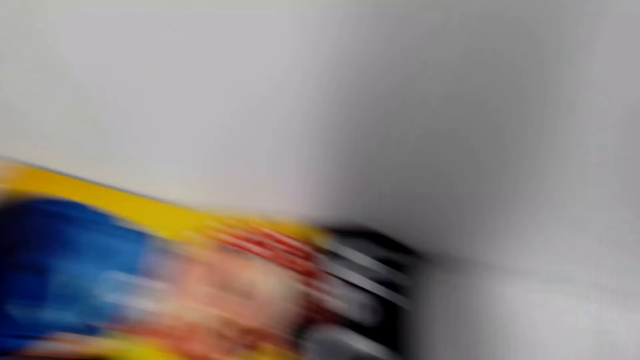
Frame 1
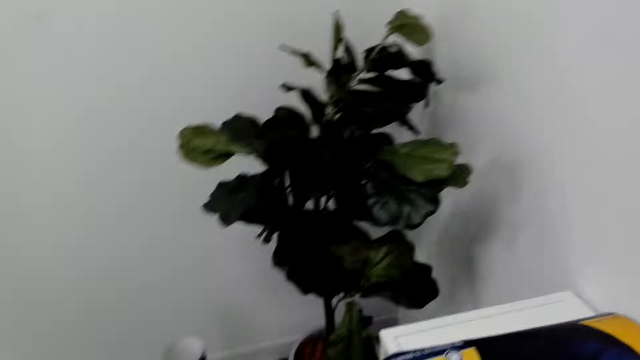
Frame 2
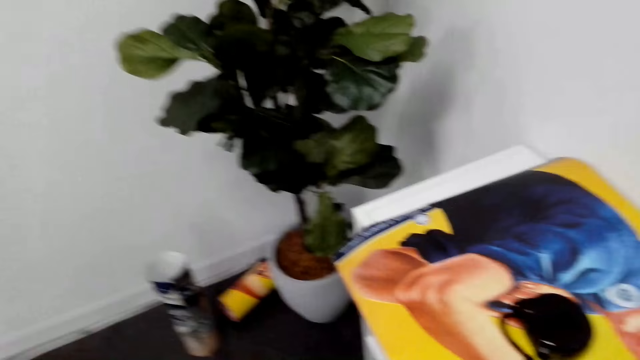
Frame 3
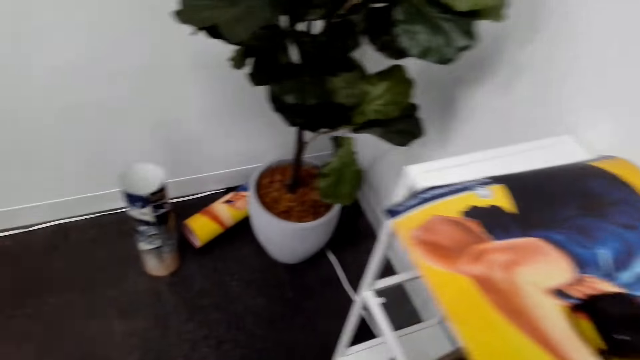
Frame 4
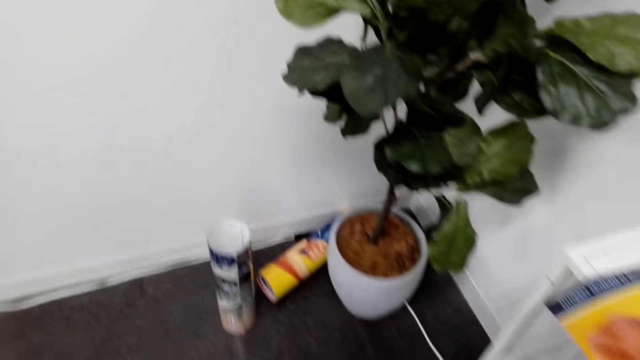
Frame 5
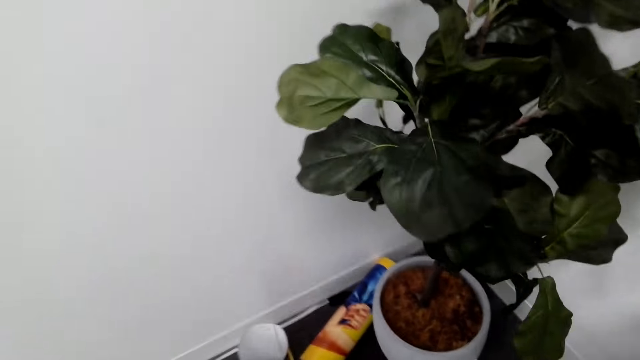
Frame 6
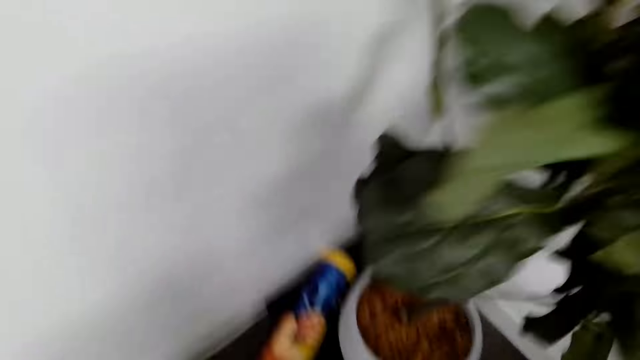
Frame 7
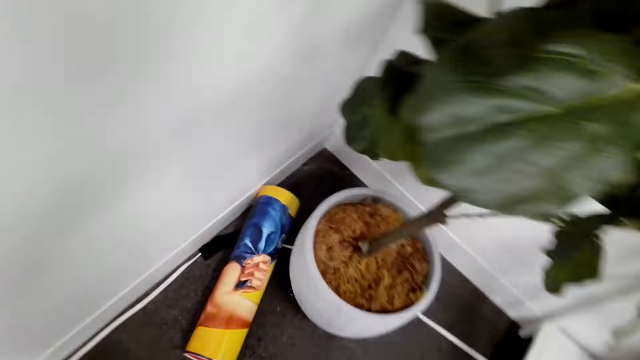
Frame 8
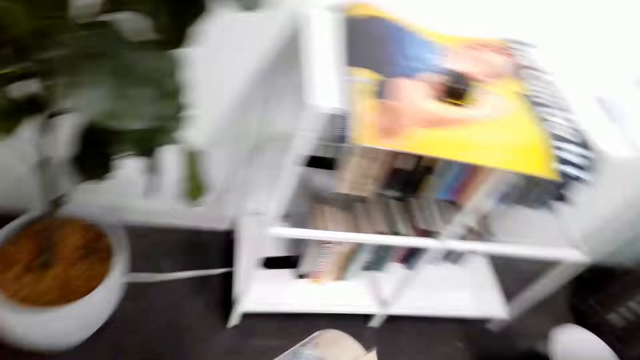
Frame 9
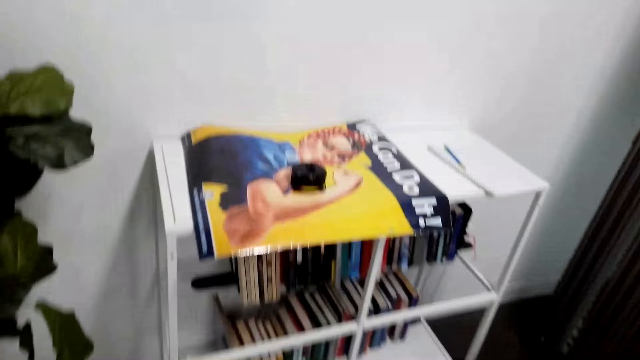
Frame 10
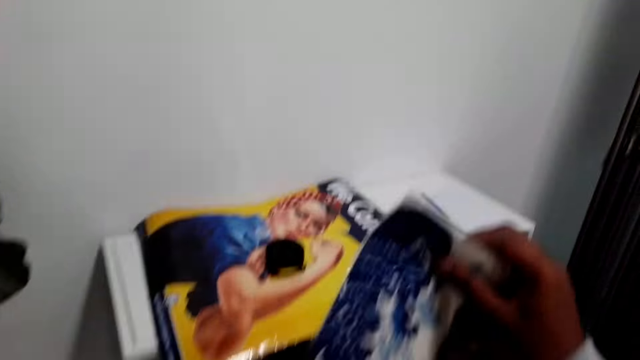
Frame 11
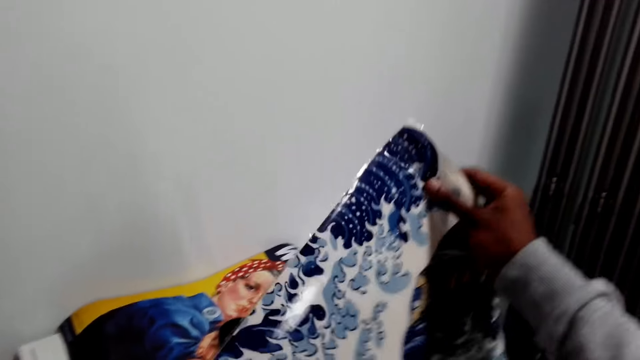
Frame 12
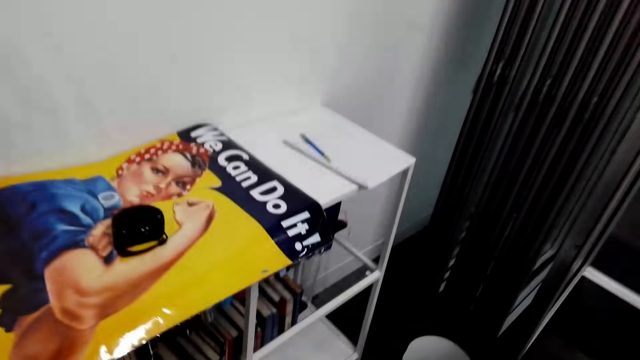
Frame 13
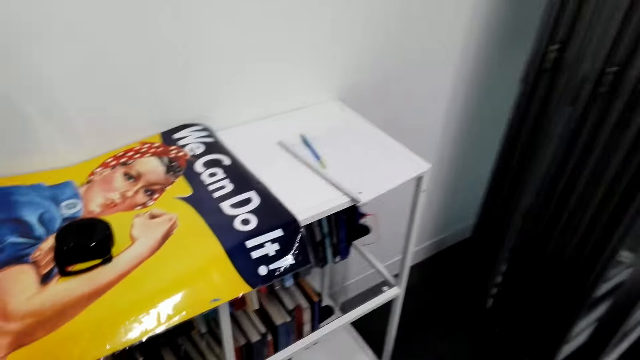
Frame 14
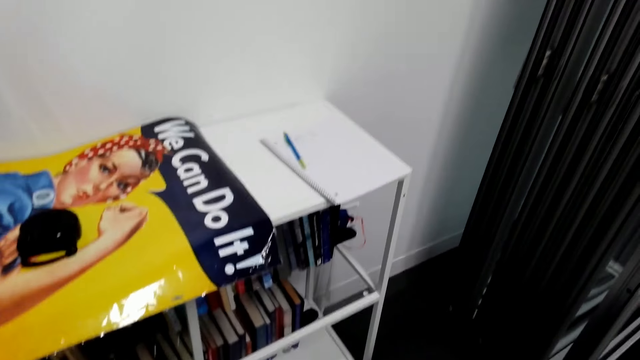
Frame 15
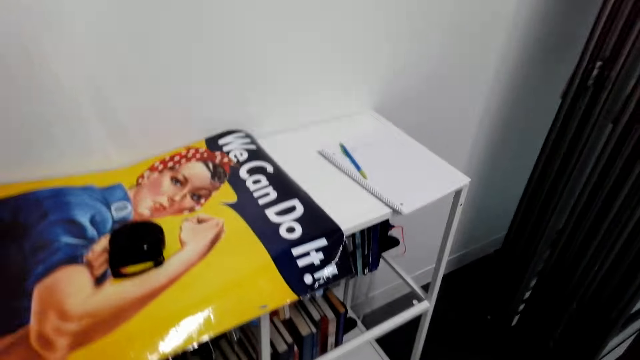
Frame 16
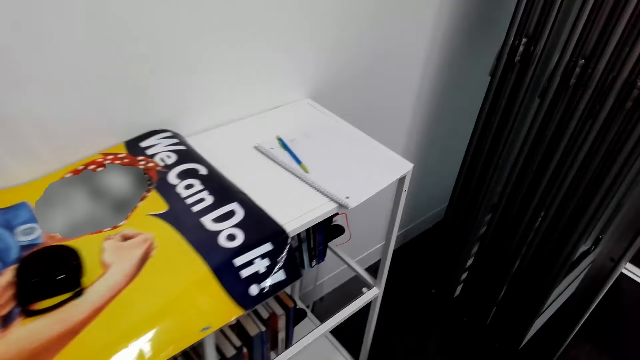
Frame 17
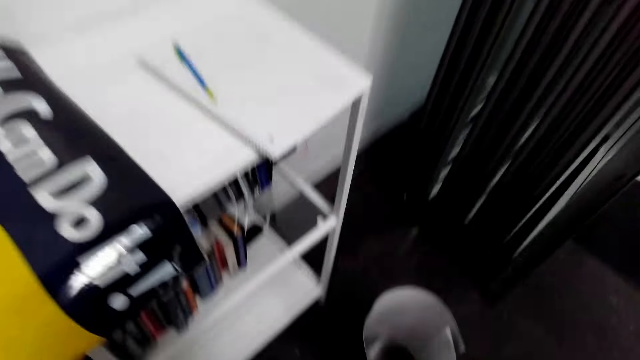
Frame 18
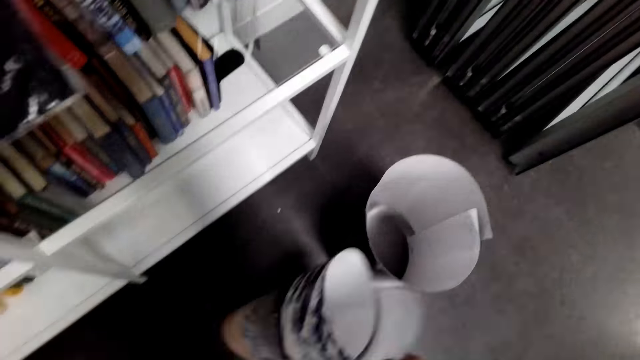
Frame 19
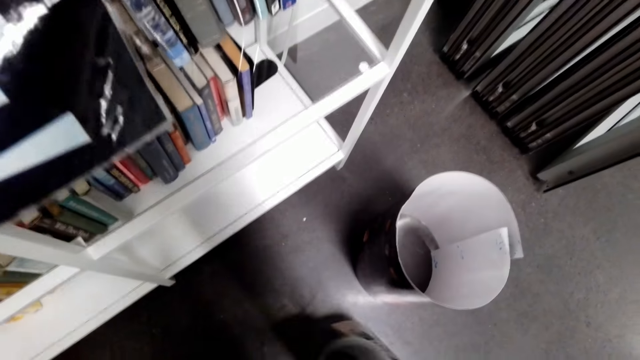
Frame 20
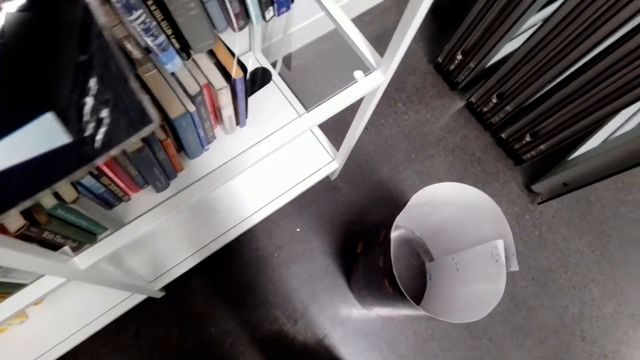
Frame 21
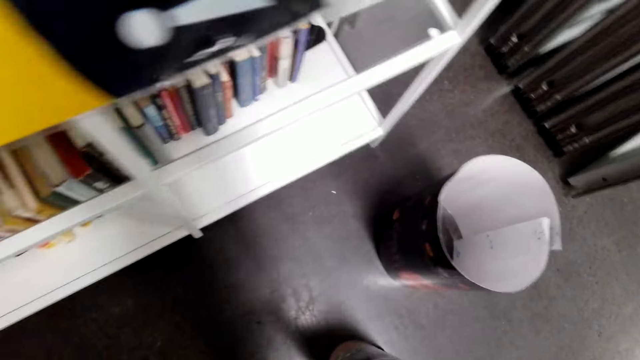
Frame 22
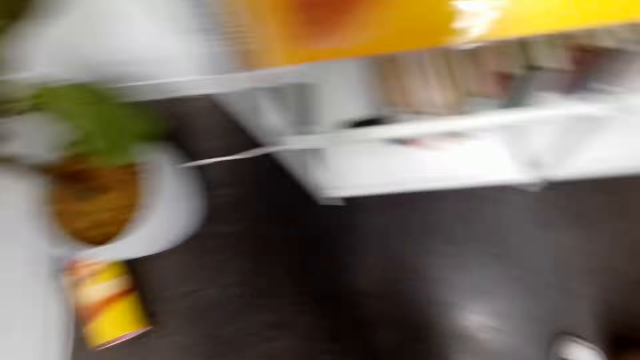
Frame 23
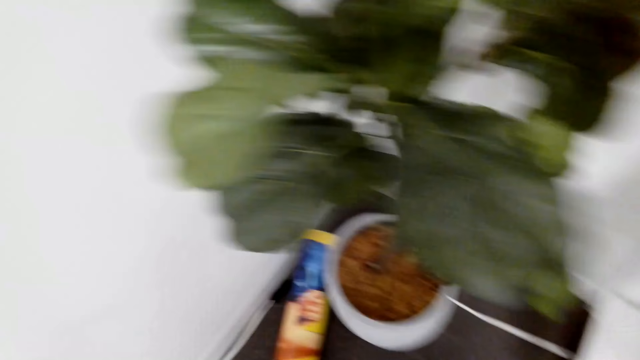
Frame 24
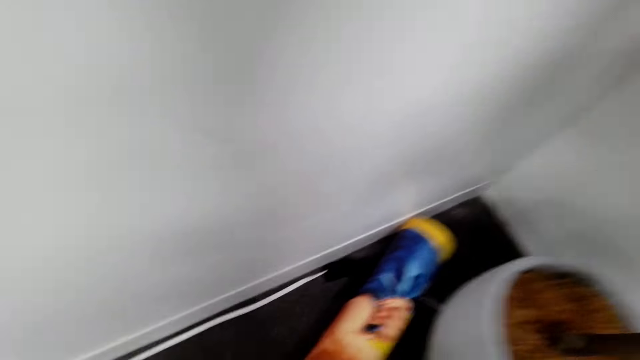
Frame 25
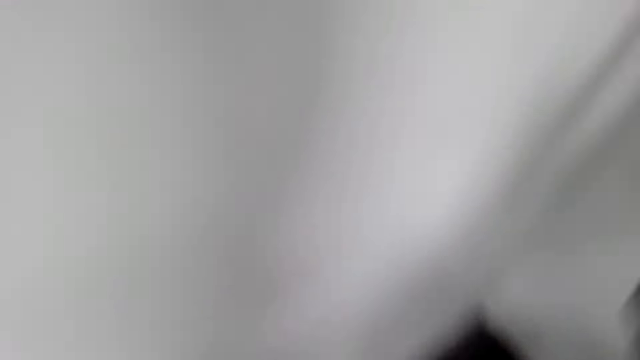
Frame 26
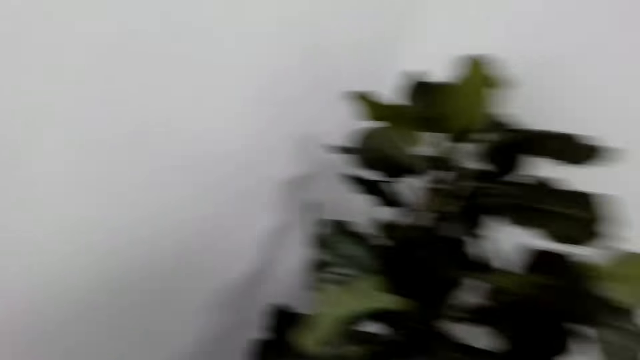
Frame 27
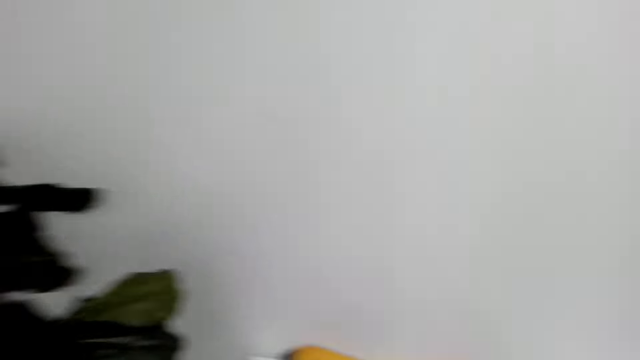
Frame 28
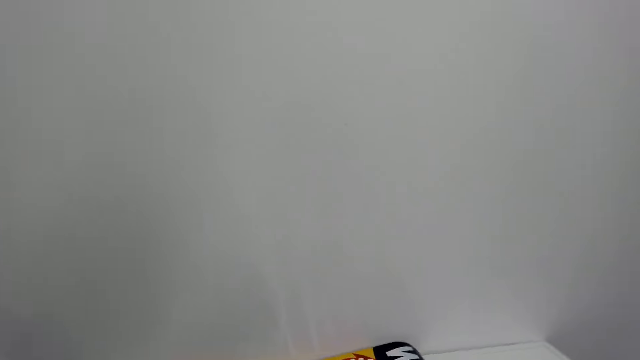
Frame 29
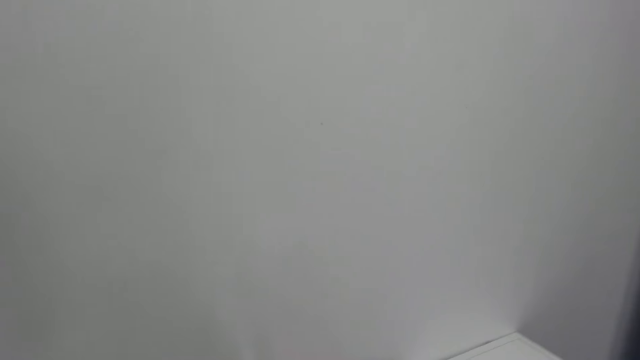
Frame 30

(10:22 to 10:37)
The camera wearer places the pen down. They pick up the art paper. They look aside and walk towards the flower pot. They lift up another poster. They pick up the poster. They turn left.

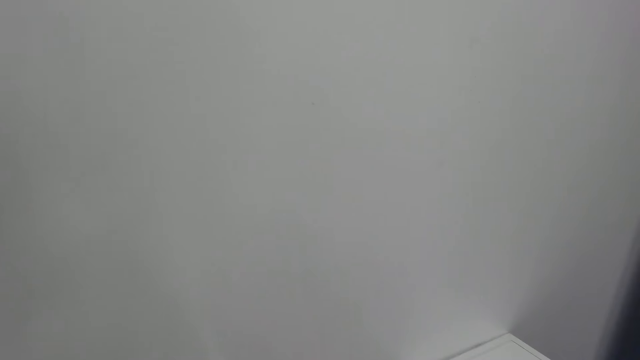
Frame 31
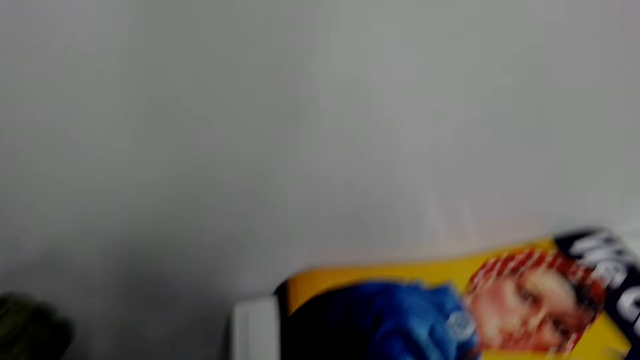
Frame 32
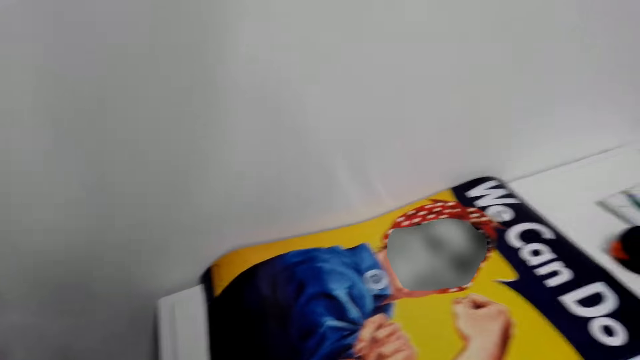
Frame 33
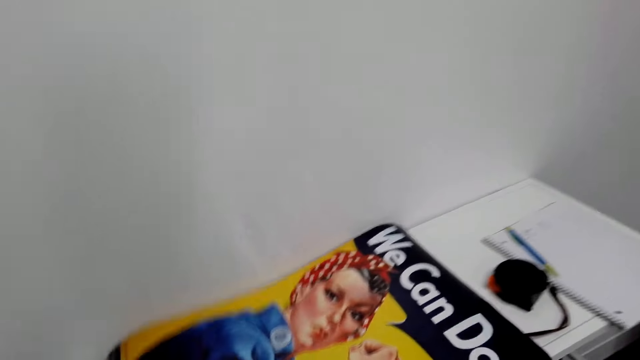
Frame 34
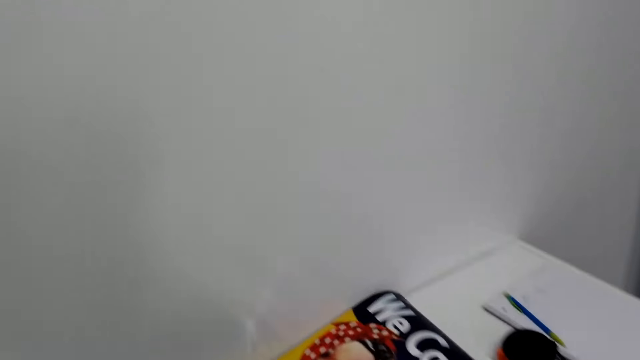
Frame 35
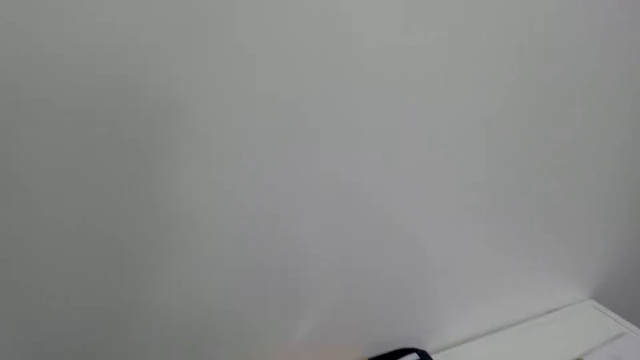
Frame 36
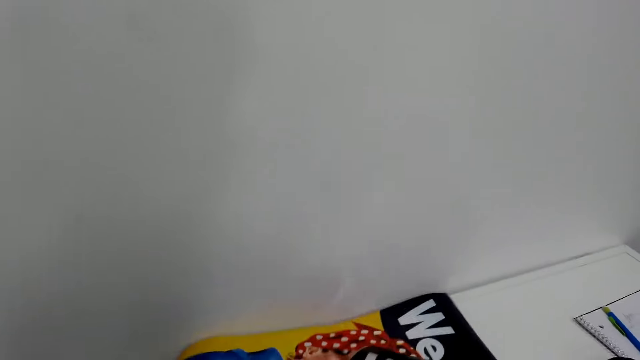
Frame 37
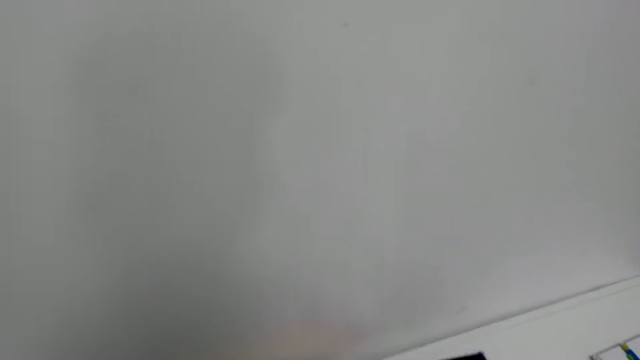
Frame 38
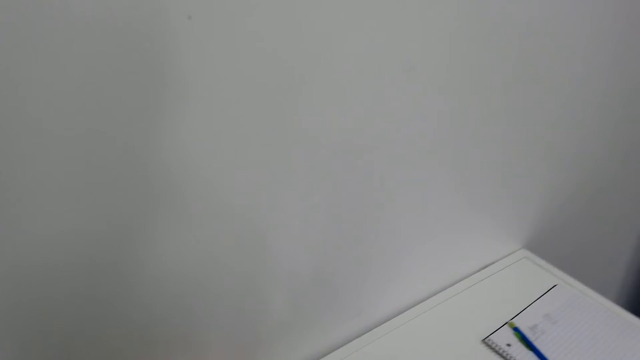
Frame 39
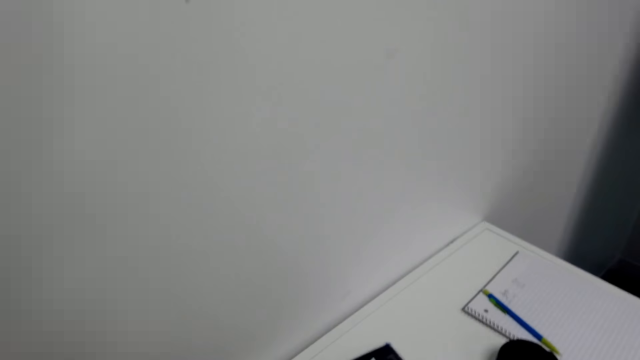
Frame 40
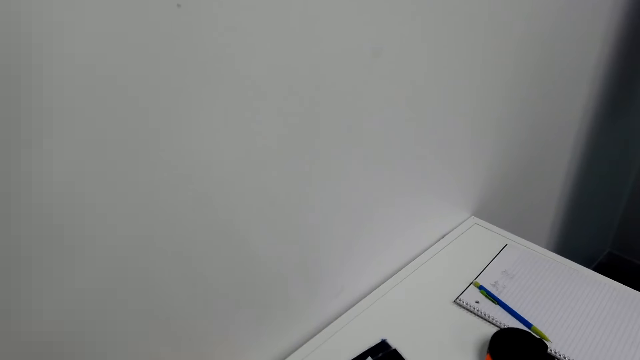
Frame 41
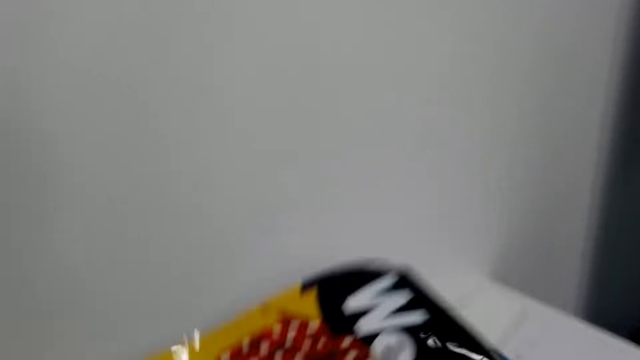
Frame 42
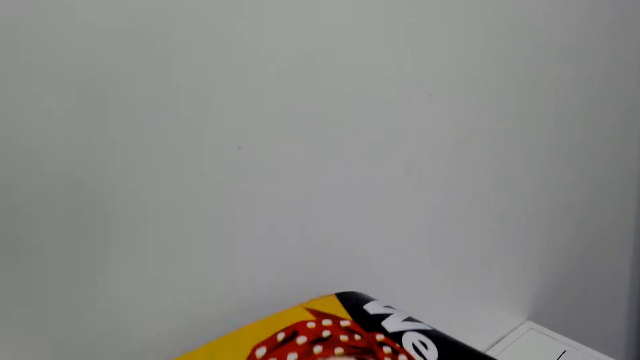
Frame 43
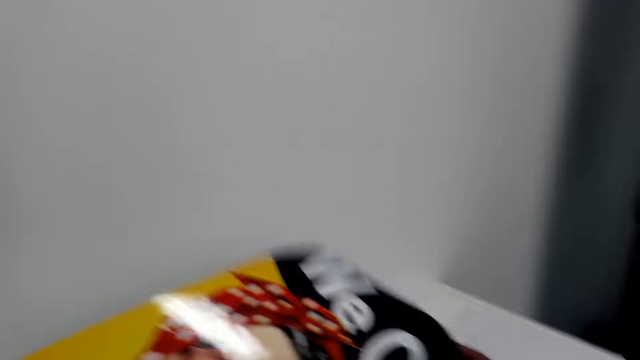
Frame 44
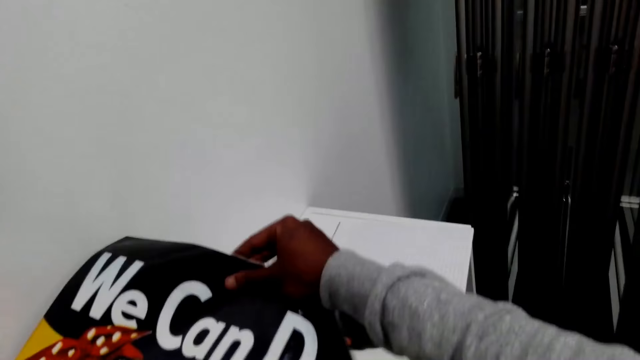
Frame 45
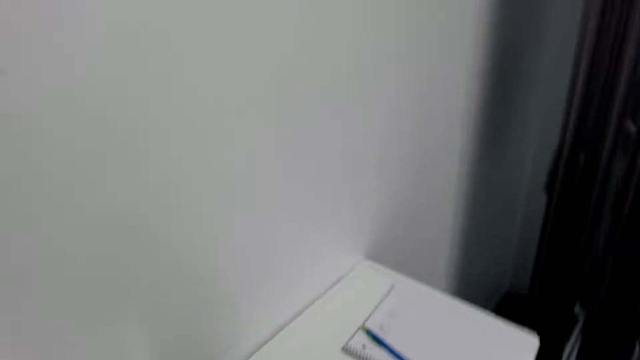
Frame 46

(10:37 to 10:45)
The camera wearer lifts up a poster.
